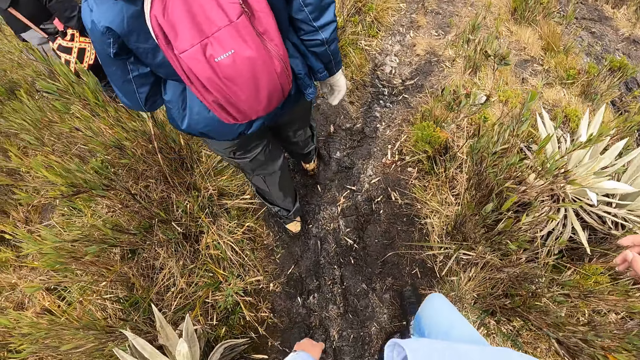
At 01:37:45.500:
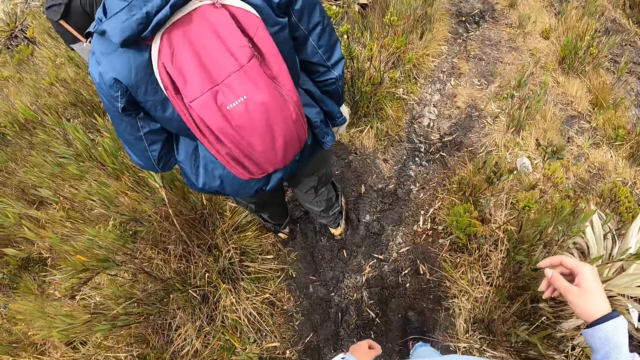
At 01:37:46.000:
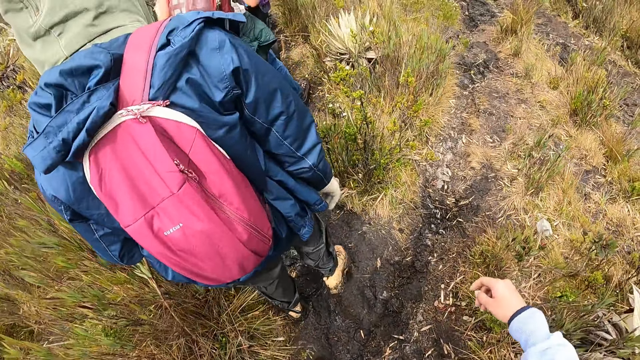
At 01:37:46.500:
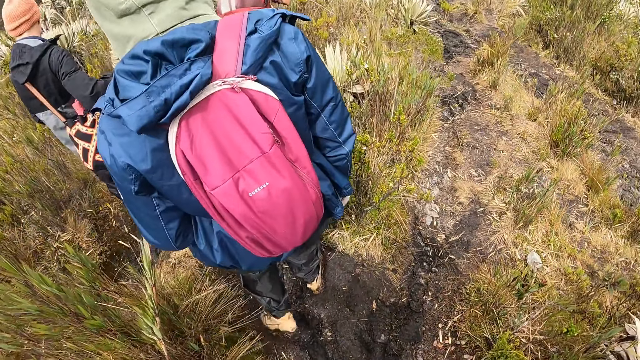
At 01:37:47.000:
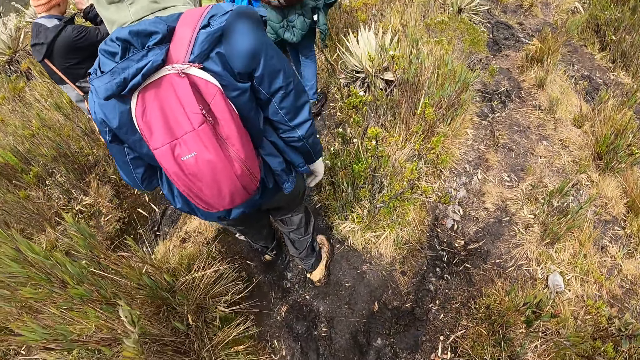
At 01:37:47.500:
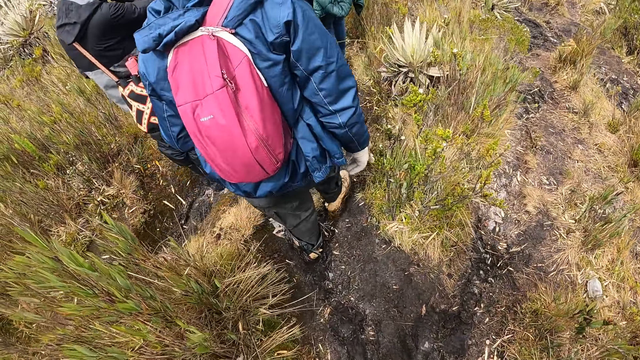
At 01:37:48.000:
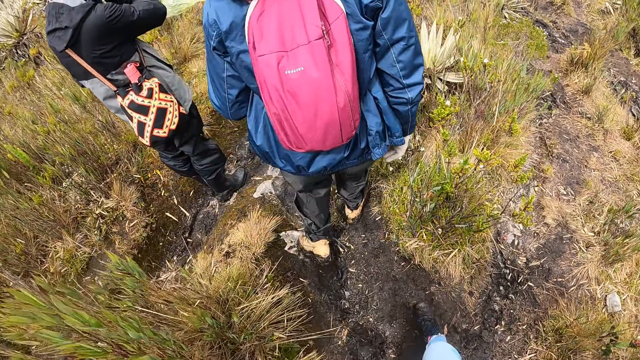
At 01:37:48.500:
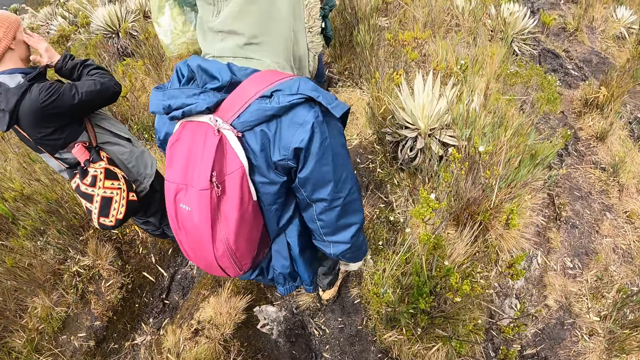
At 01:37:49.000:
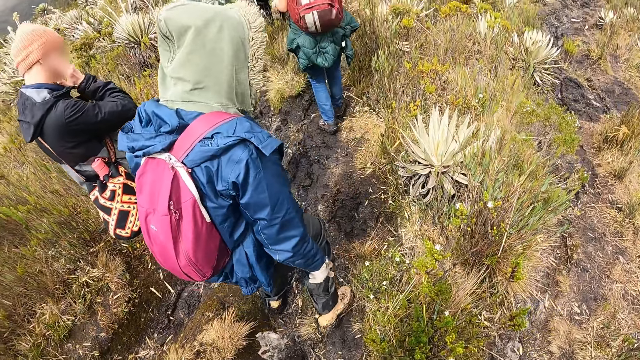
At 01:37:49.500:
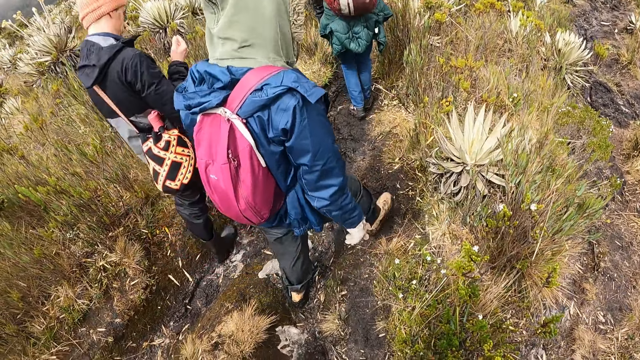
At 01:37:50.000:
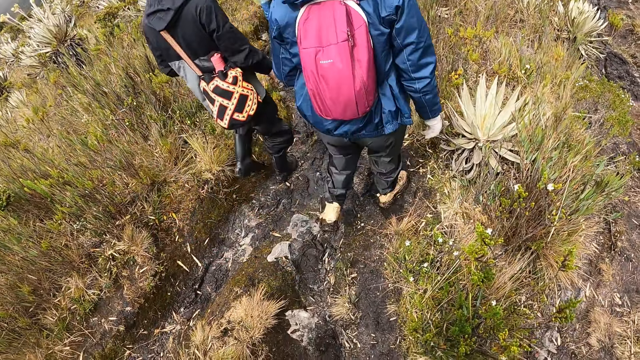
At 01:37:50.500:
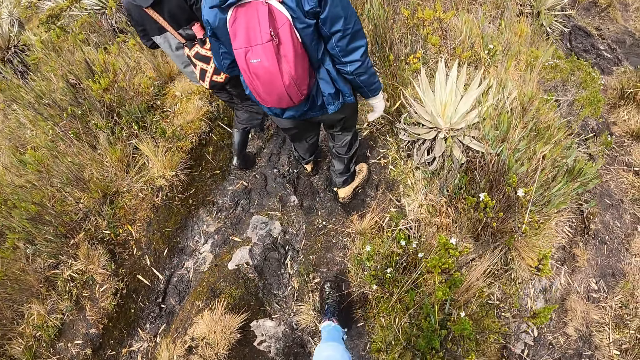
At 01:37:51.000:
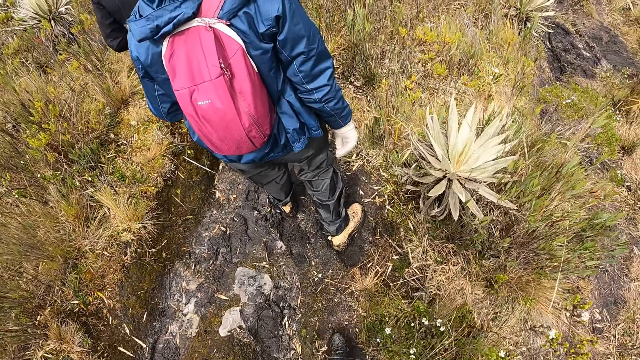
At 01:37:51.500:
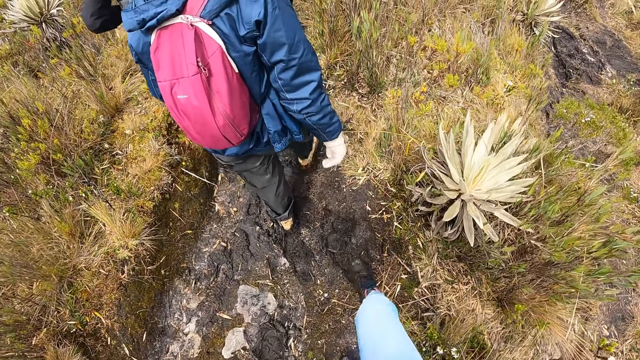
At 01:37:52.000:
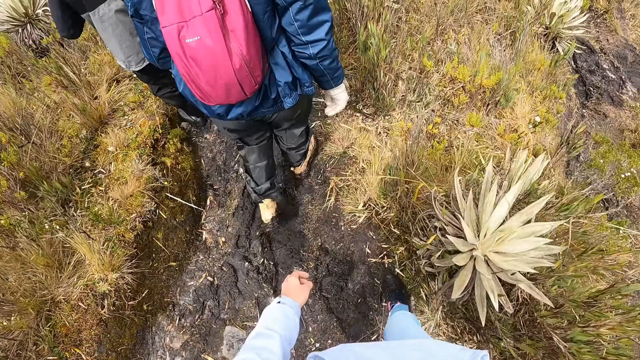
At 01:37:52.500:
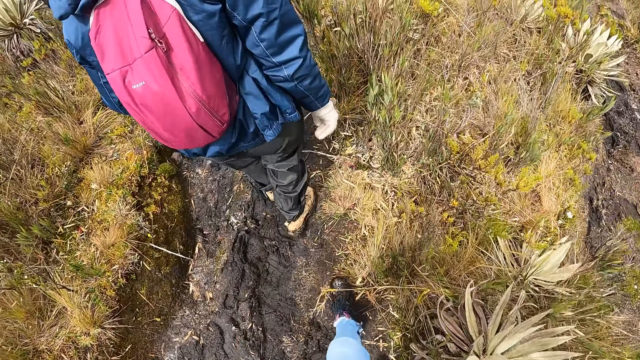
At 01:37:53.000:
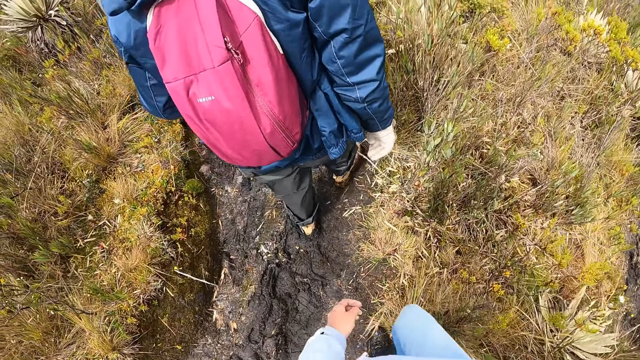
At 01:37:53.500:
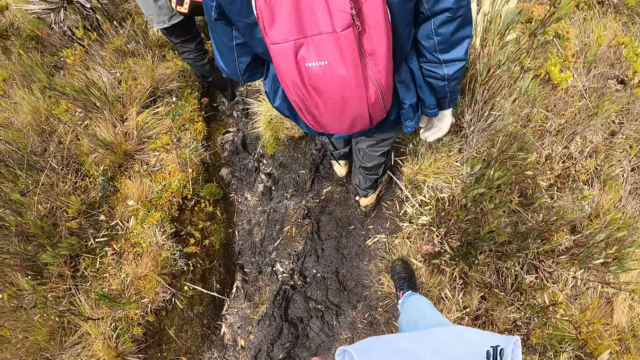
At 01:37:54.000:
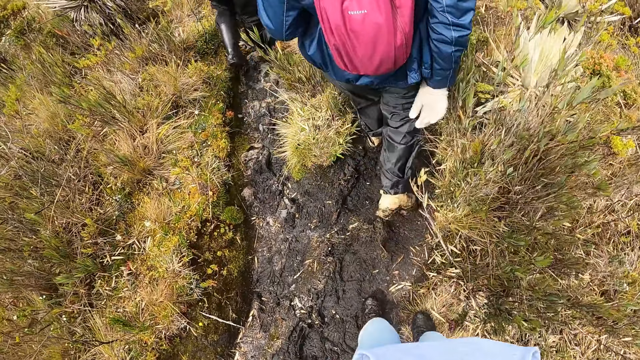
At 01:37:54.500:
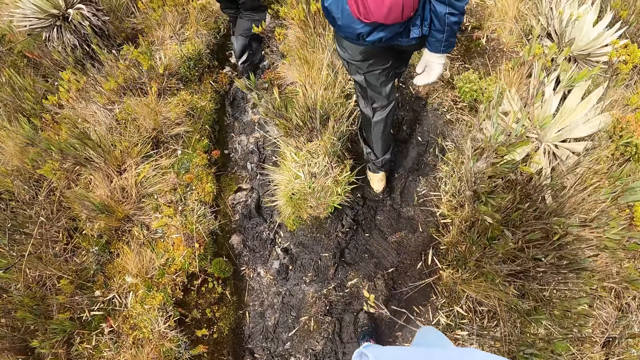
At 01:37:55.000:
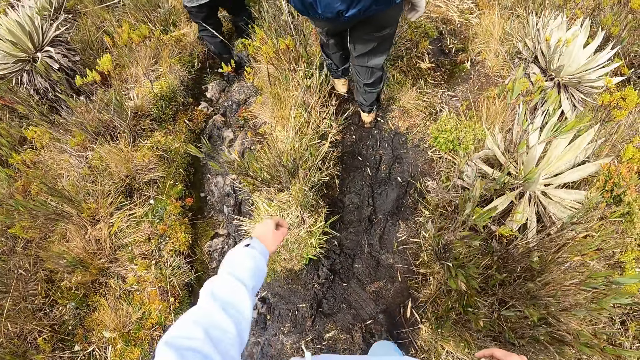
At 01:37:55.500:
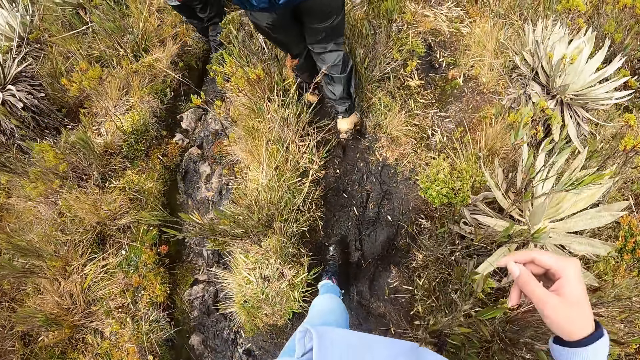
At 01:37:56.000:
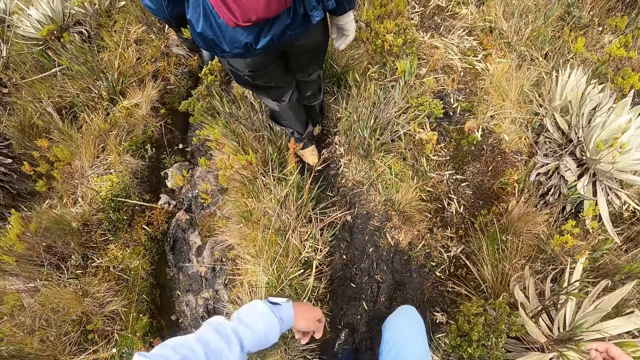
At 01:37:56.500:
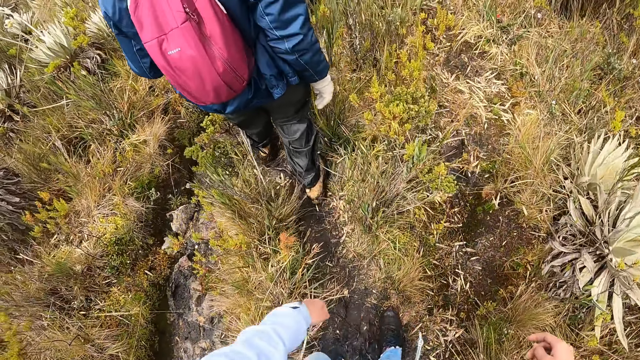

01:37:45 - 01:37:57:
A man rubs his face with his right hand.

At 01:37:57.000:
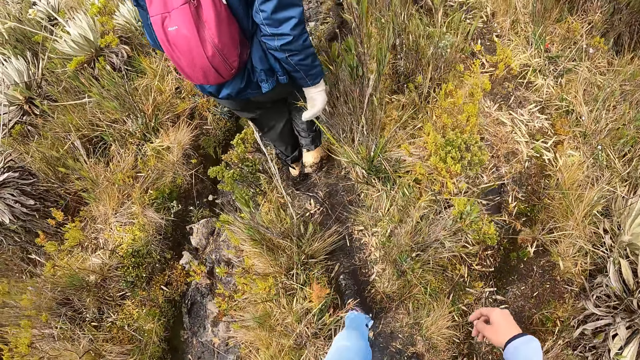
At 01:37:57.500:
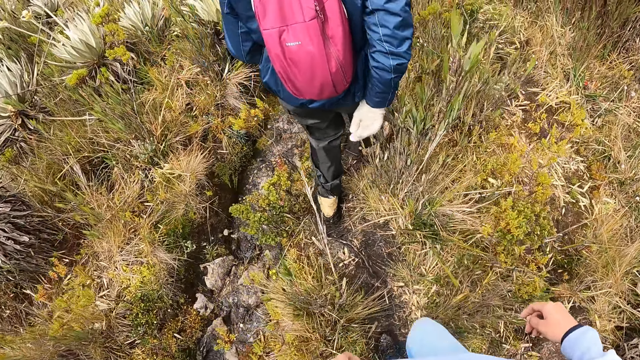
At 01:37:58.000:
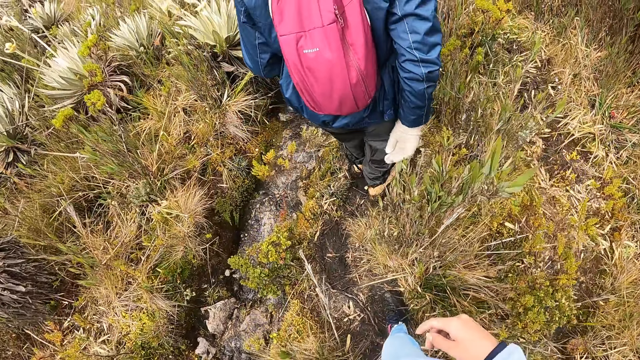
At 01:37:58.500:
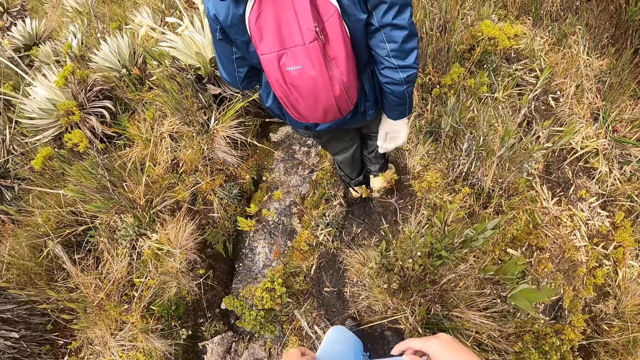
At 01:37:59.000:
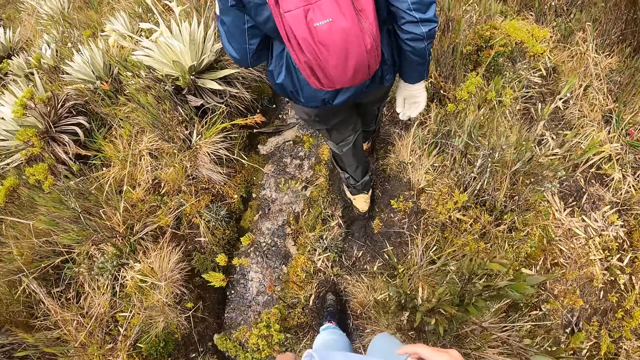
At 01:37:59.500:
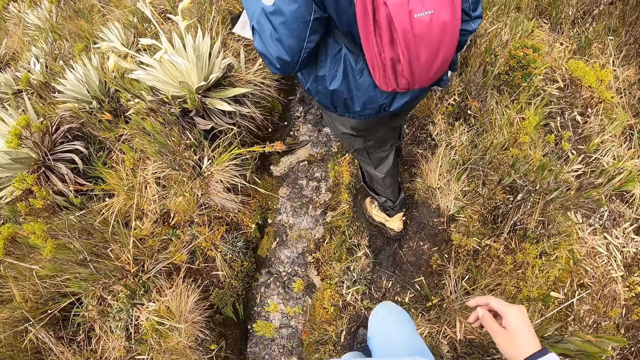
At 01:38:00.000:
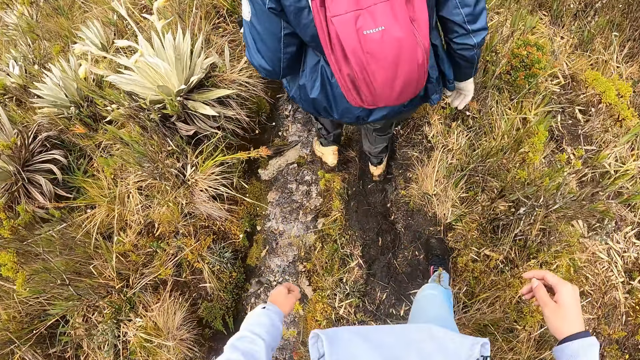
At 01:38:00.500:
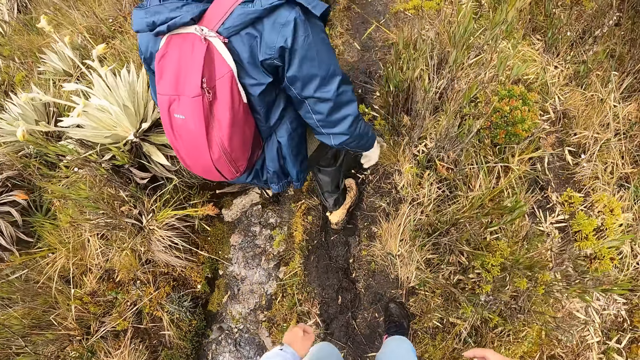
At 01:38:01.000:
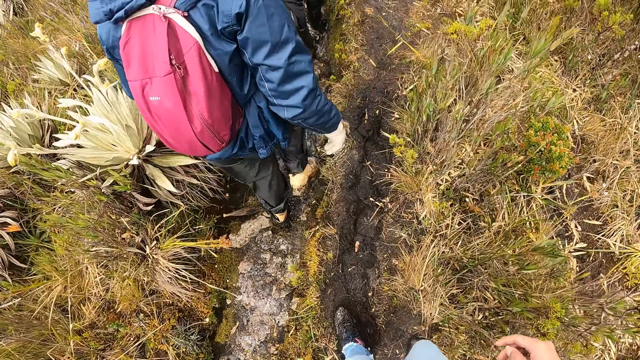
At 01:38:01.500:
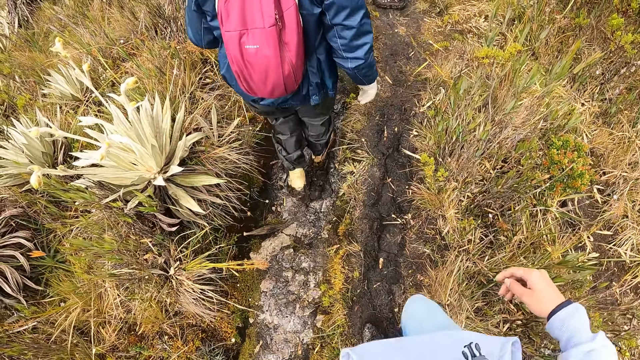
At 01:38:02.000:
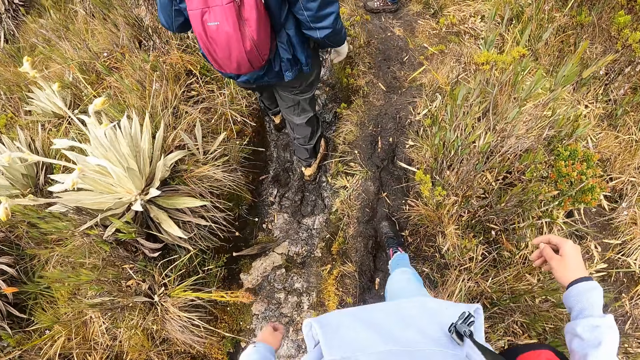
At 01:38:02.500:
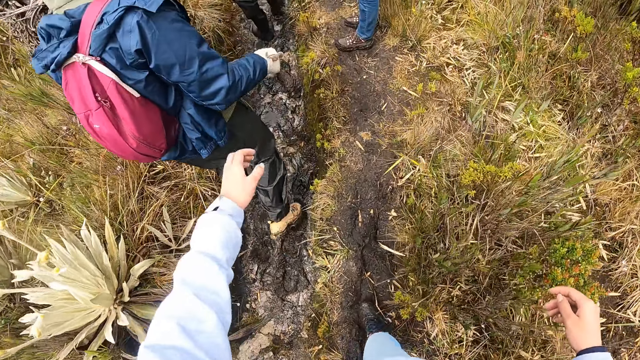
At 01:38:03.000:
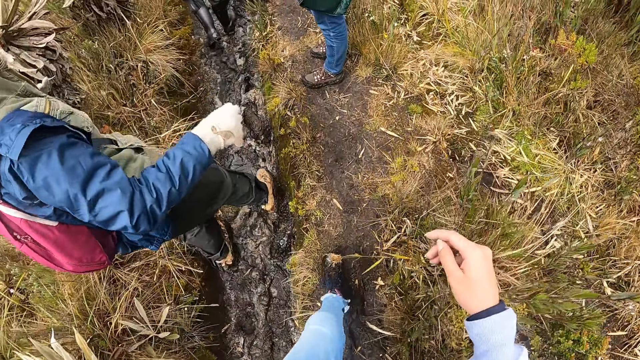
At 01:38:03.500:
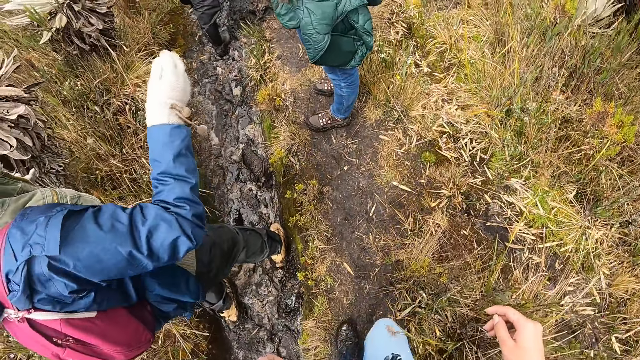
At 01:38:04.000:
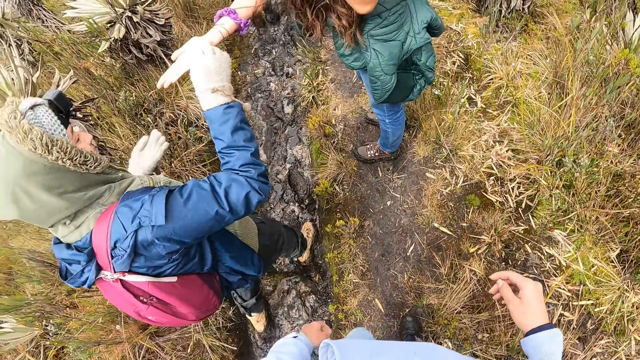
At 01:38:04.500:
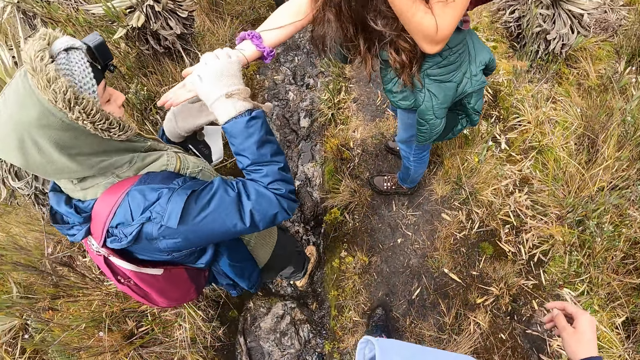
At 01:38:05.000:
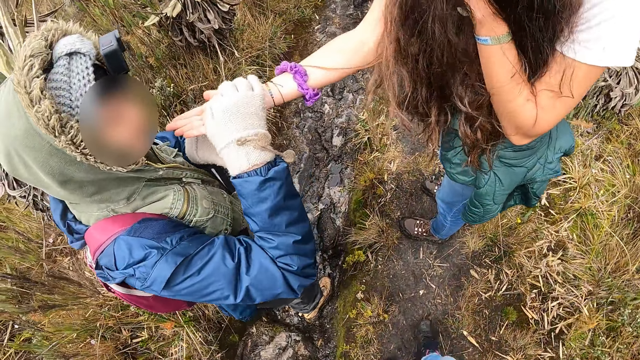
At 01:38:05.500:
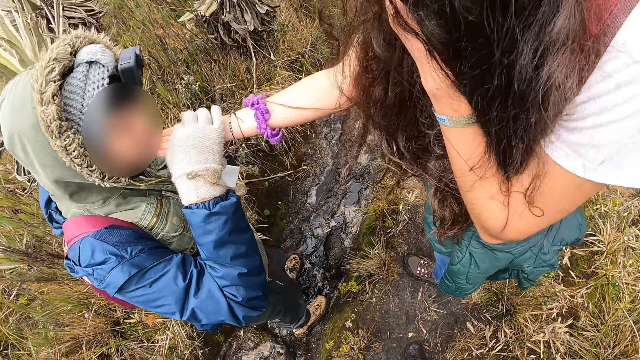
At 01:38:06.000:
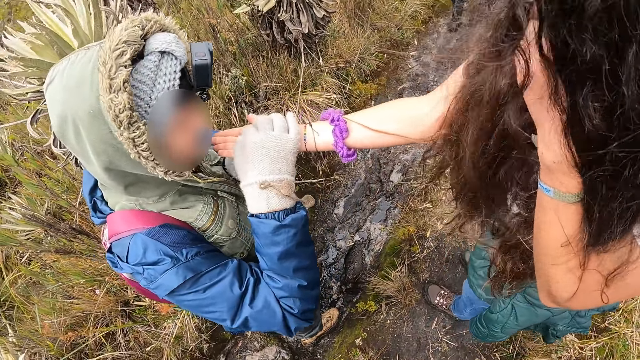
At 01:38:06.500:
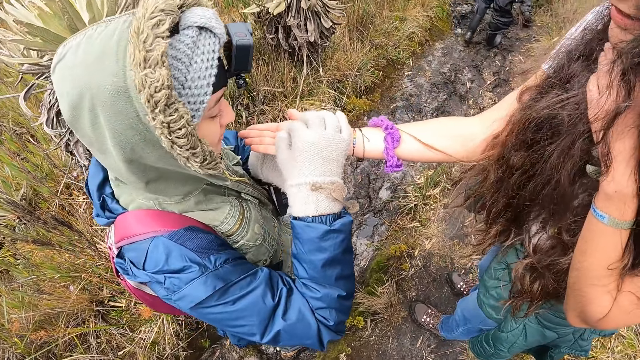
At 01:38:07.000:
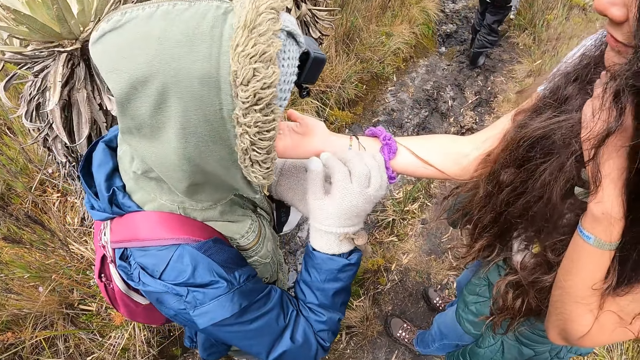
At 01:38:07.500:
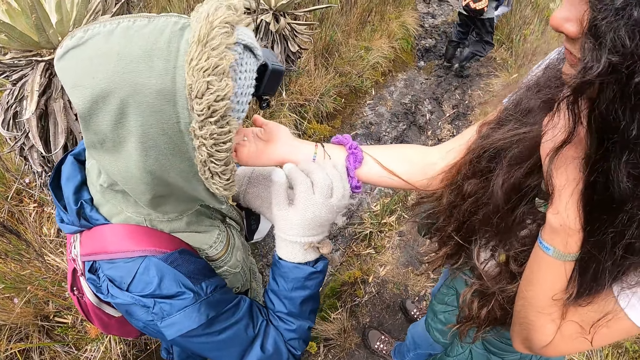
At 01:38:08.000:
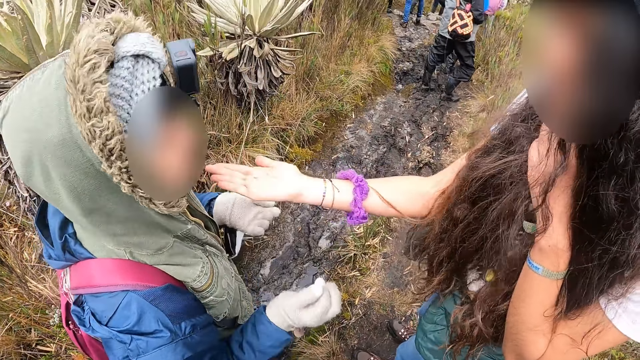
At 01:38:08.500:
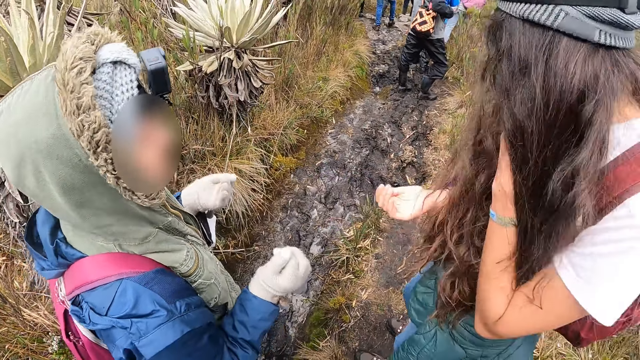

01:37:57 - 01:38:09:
A woman shows another woman her right hand. The other woman touches the right hand of the first woman with her right hand. The first woman holds her hair in her left hand.
